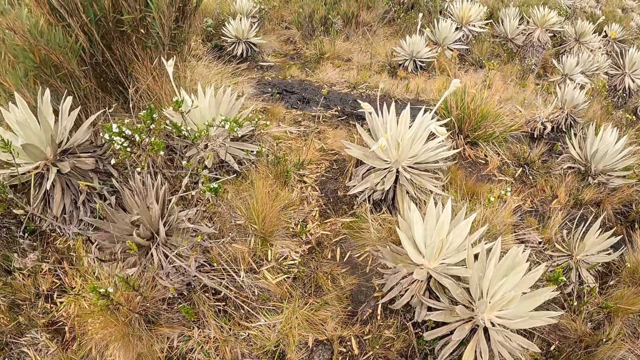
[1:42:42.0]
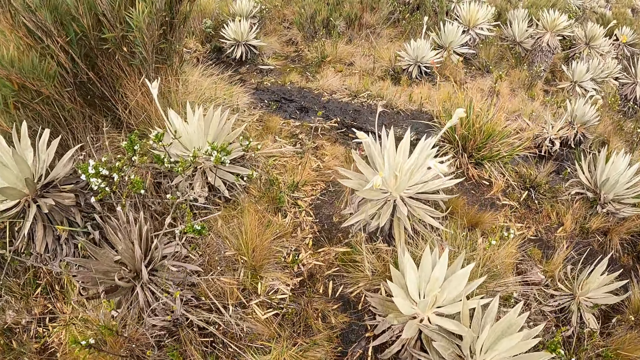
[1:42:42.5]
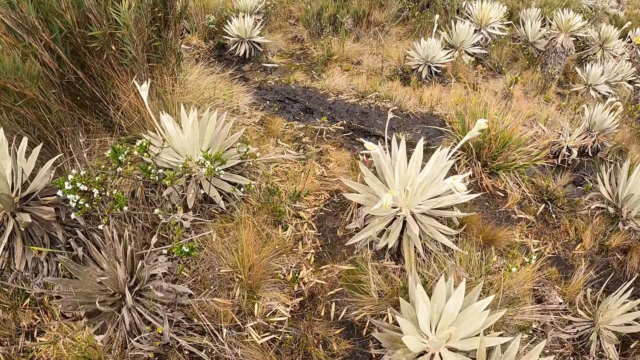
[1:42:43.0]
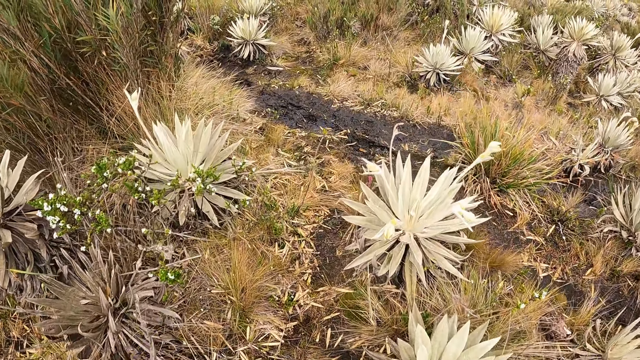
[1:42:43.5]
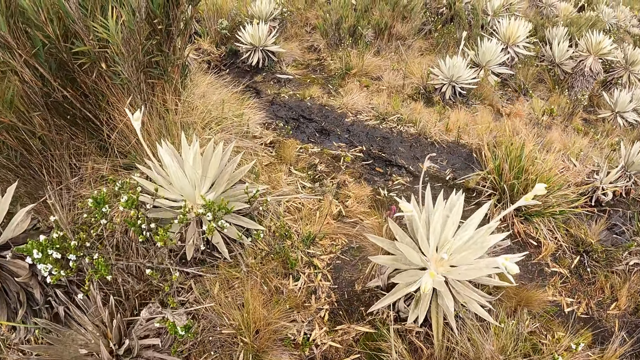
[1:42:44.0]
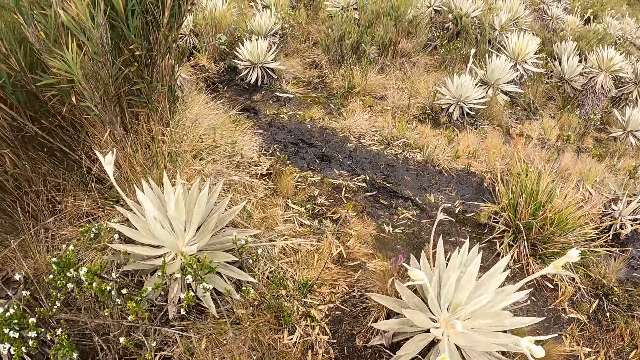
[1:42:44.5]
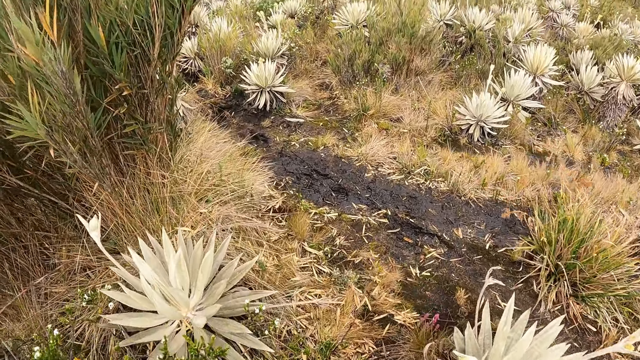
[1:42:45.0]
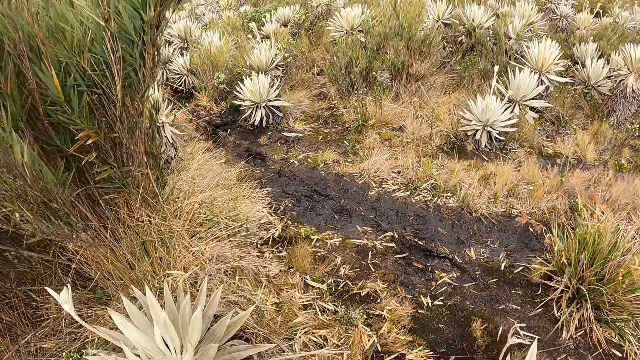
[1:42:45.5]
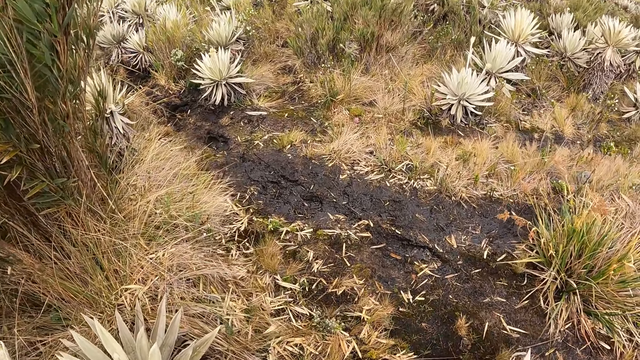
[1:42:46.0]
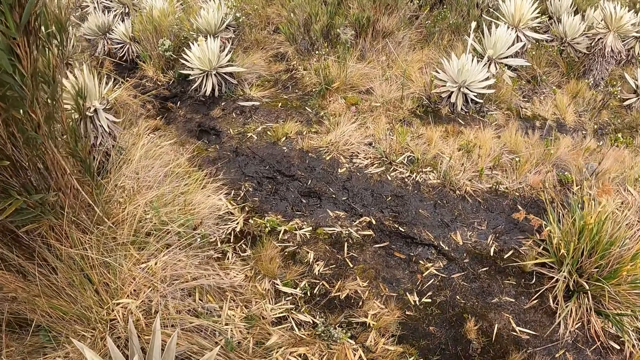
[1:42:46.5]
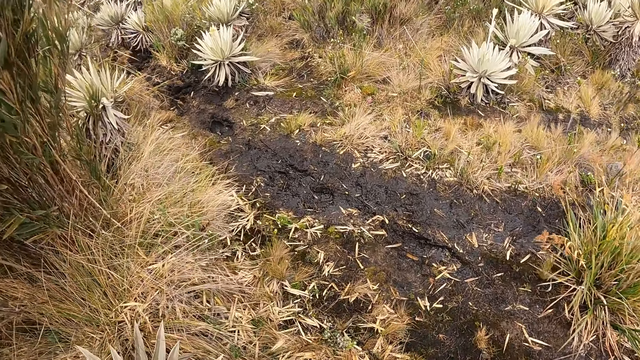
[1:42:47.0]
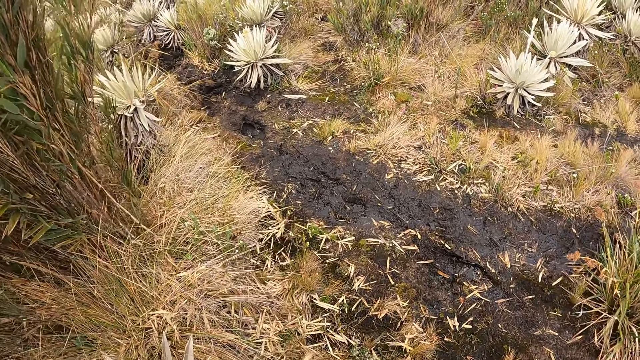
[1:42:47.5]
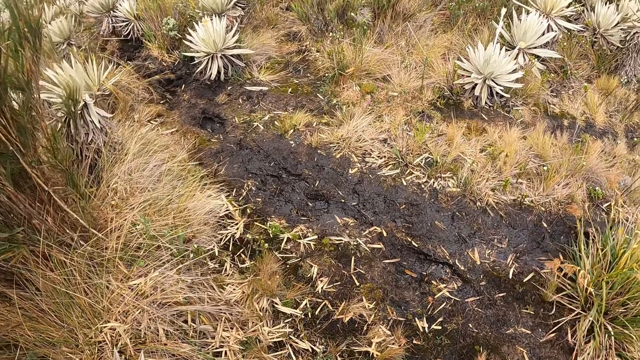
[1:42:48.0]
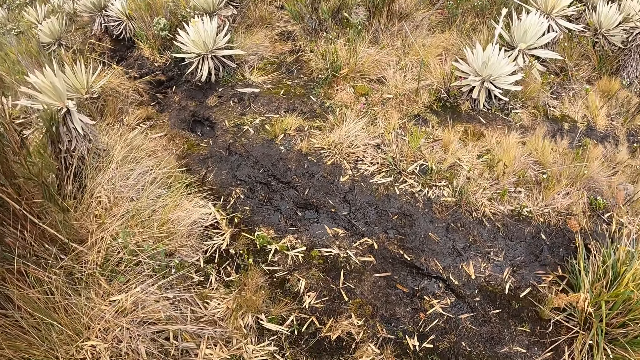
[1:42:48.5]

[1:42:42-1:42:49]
The camera wearer walks further into the farmland.

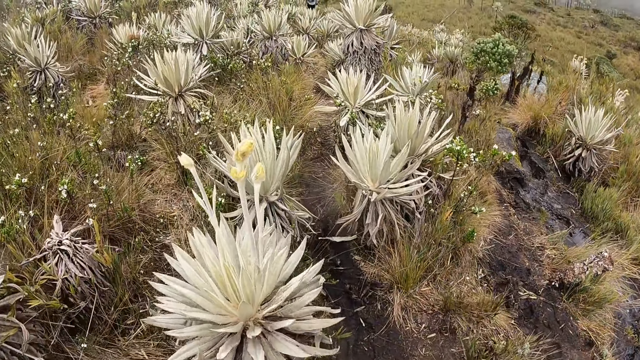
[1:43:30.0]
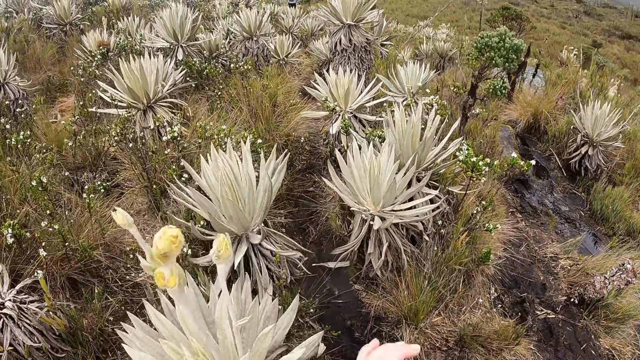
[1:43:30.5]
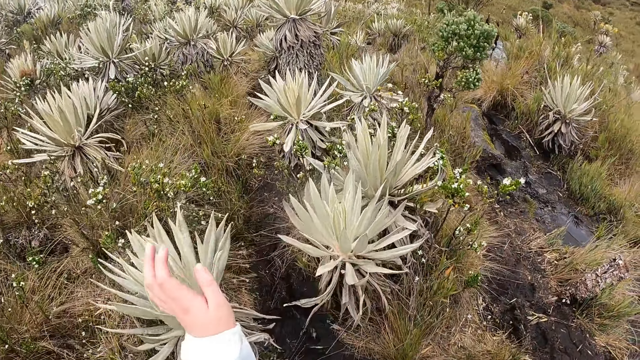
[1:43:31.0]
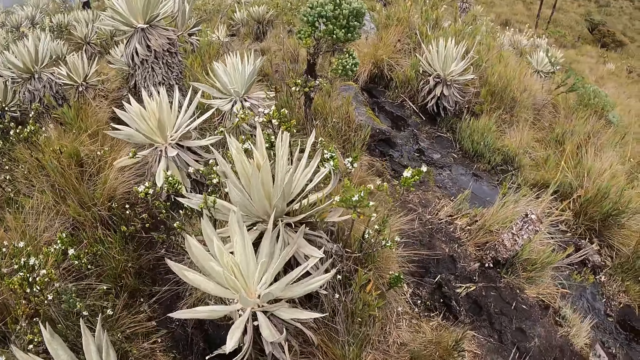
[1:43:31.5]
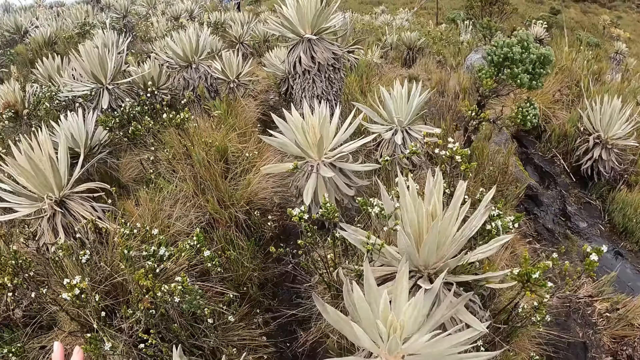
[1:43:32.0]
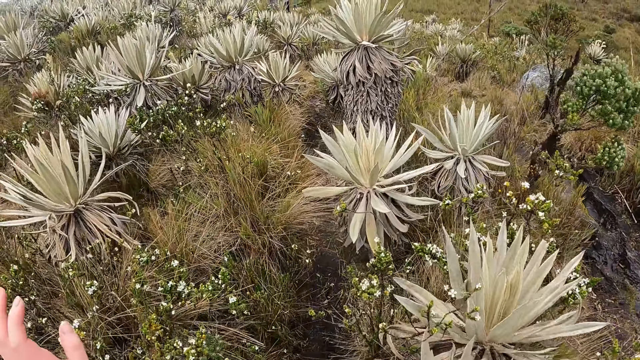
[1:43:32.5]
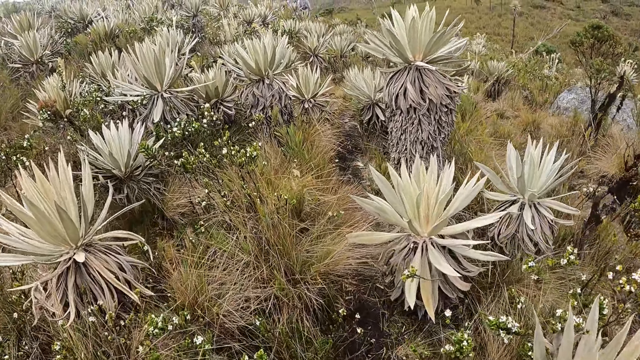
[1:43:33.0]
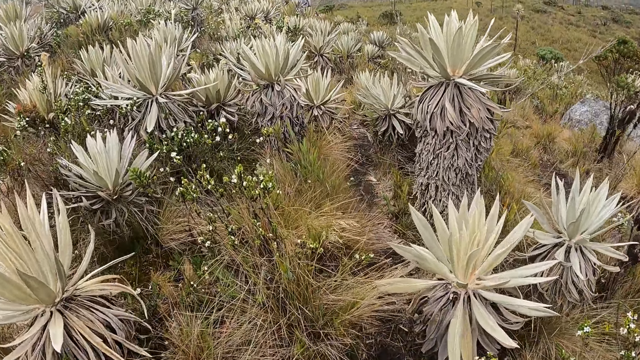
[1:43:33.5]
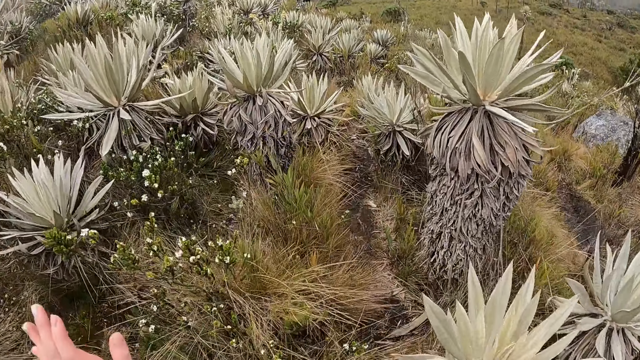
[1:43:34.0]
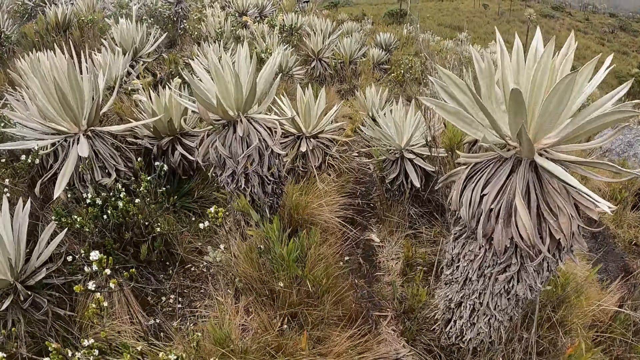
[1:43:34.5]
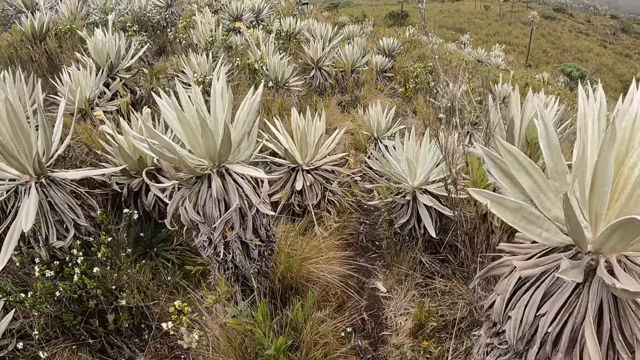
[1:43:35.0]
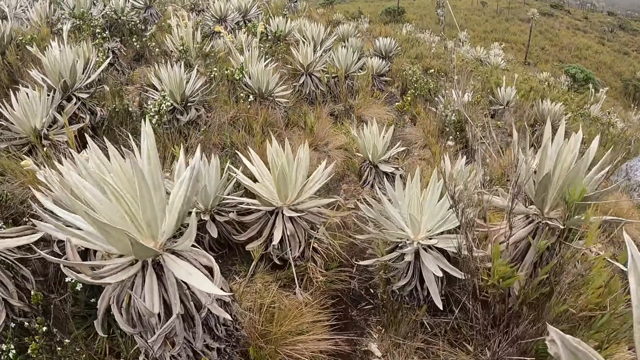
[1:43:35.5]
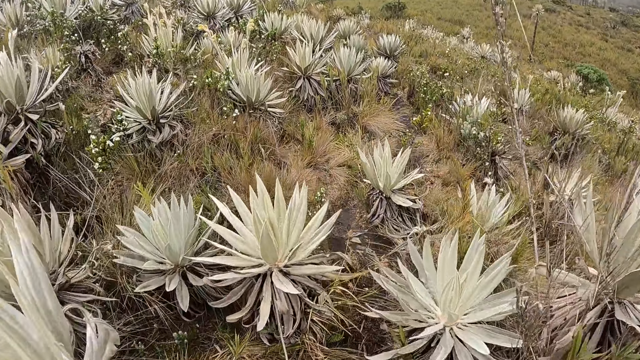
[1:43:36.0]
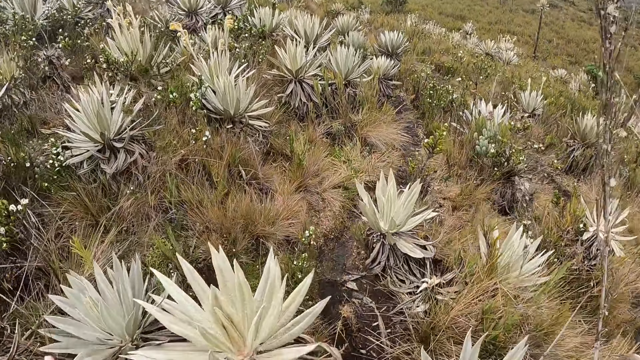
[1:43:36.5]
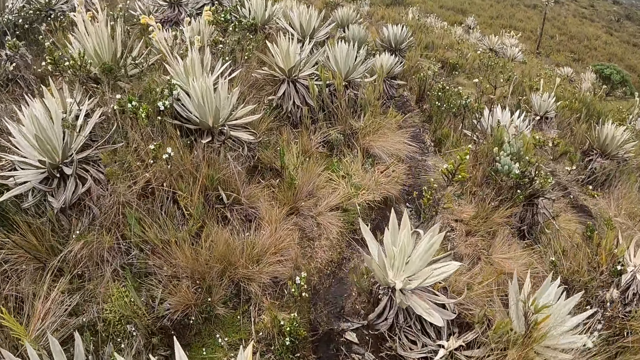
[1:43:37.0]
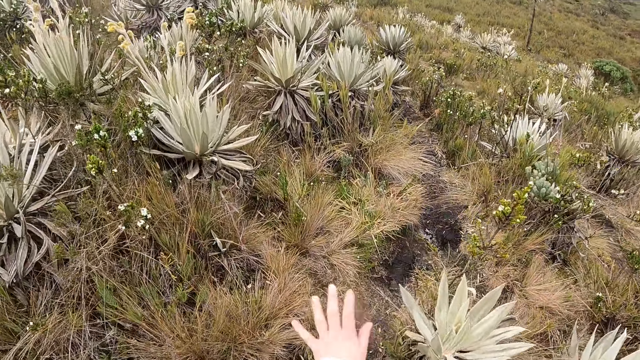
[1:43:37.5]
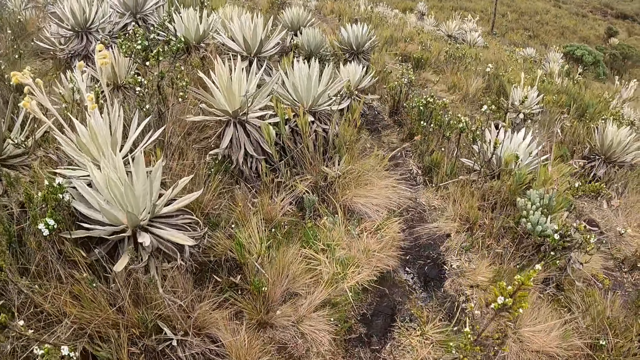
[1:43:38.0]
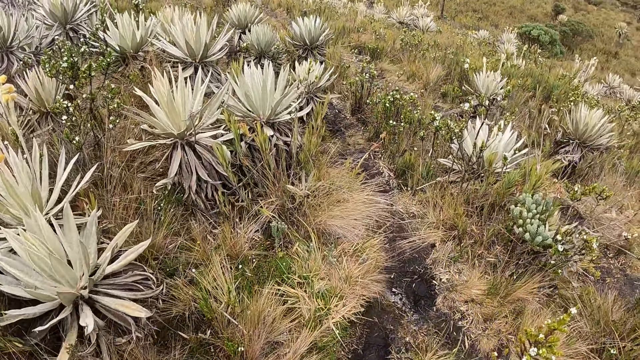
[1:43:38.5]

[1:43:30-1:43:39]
The camera wearer stretches her hand. She walks in the hike farm.

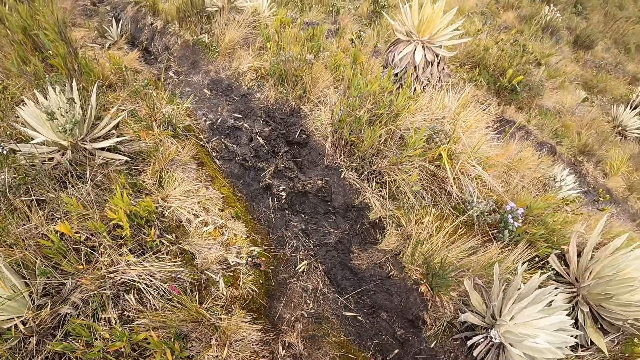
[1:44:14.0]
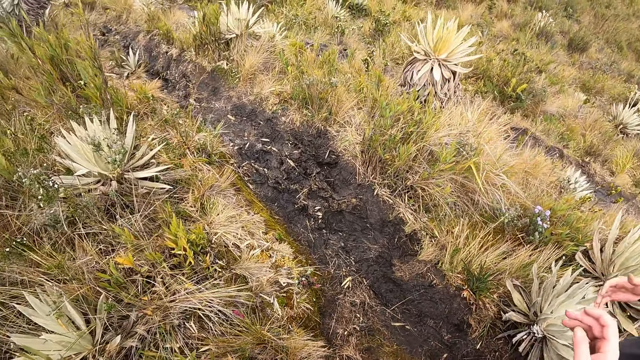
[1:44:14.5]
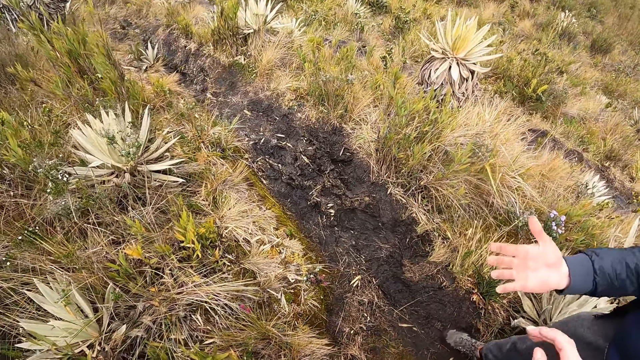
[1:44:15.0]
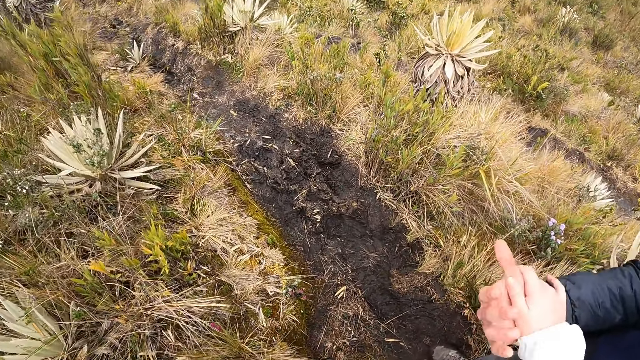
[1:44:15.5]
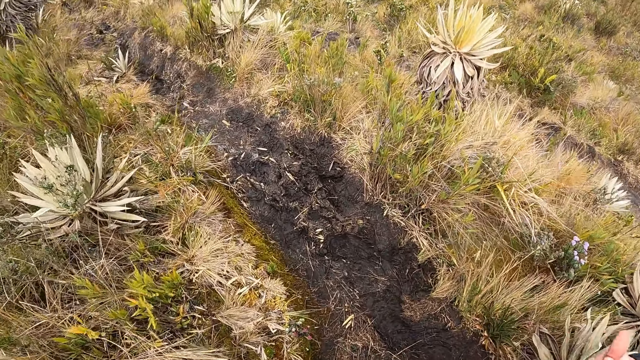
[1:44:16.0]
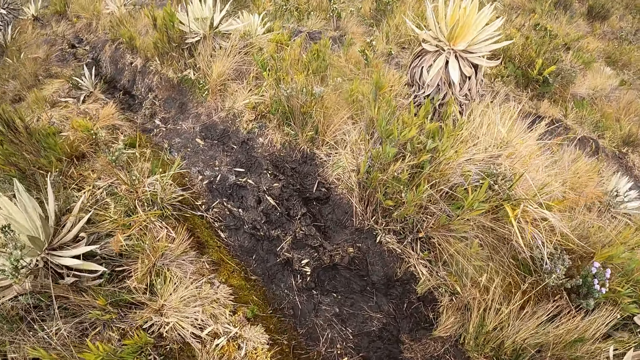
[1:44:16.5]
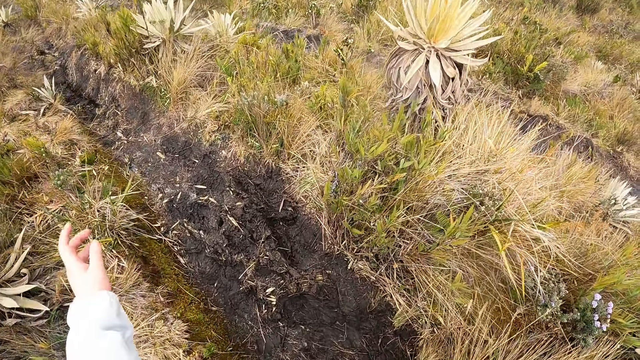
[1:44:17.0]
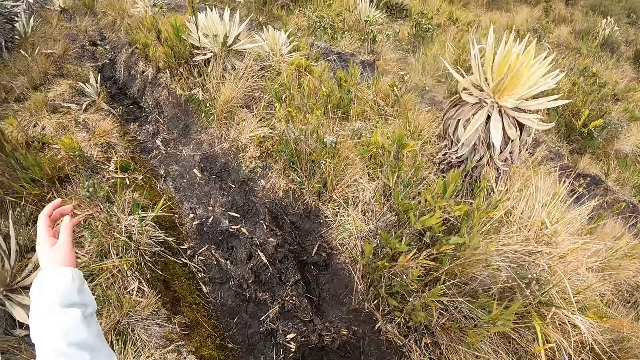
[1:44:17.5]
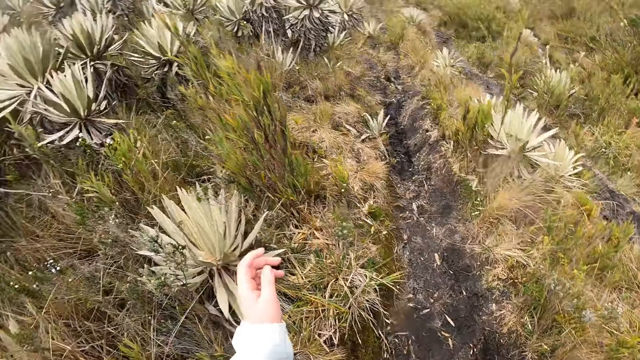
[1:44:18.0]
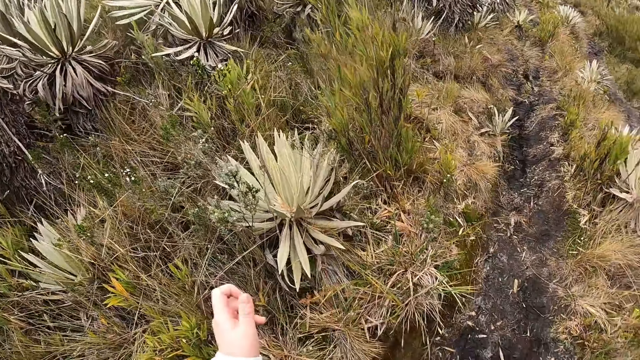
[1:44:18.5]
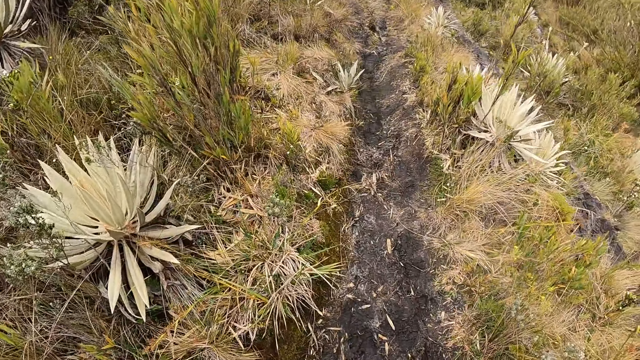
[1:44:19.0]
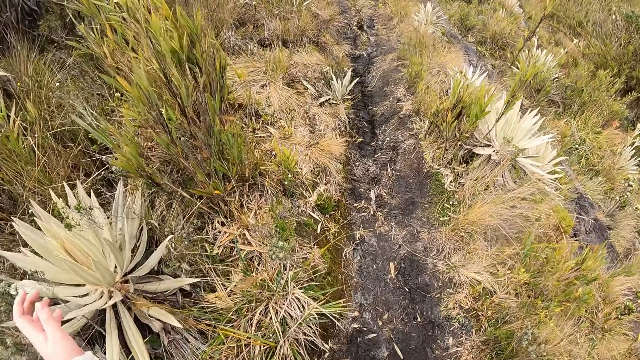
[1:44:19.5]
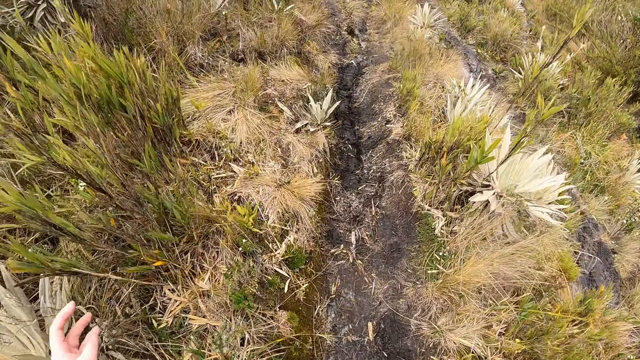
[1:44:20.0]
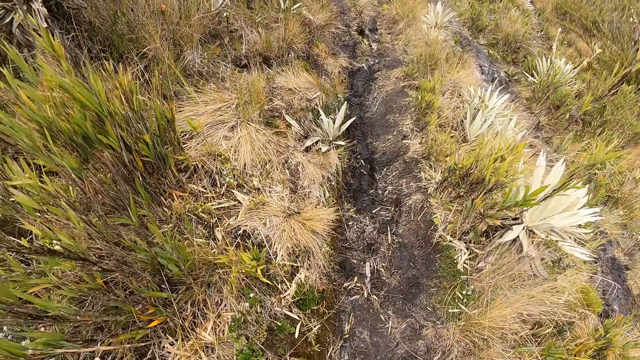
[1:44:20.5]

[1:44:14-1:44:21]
The camera wearer holds a man's right hand with his right hand. He shakes the man's hand. He walks on a garden.
